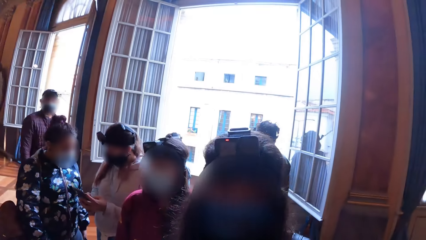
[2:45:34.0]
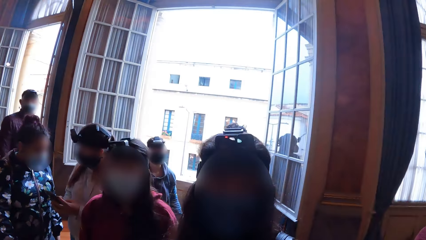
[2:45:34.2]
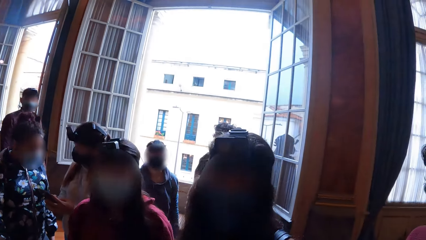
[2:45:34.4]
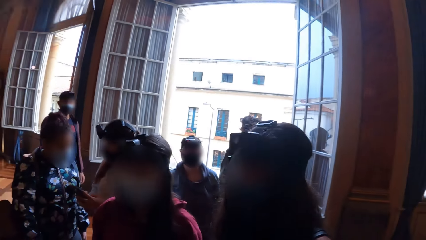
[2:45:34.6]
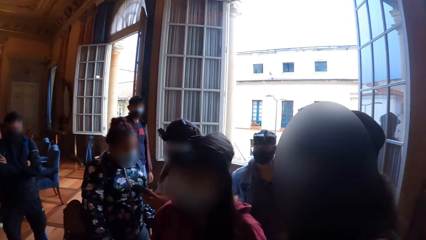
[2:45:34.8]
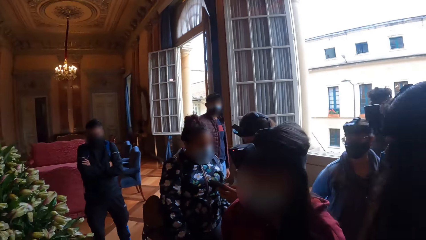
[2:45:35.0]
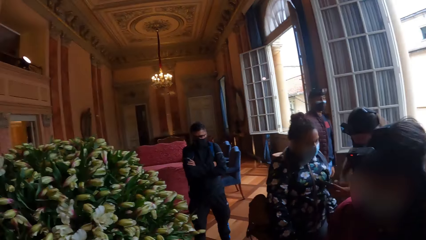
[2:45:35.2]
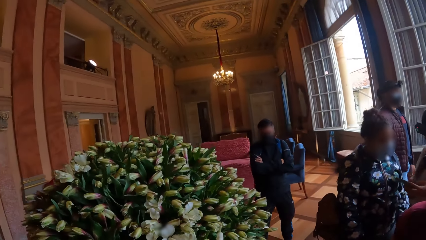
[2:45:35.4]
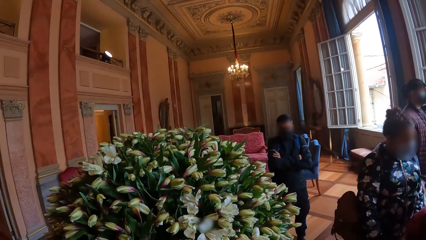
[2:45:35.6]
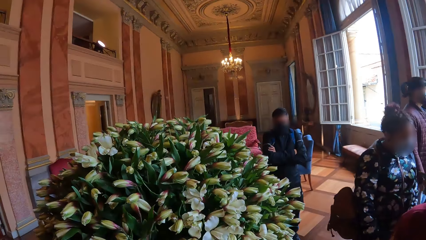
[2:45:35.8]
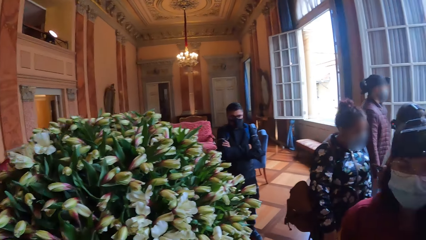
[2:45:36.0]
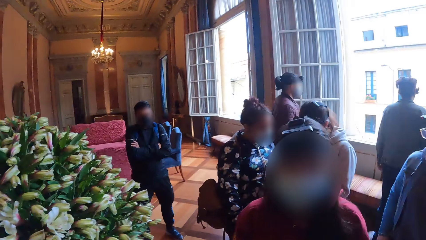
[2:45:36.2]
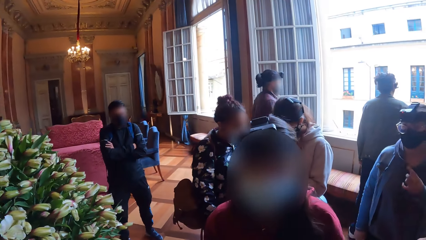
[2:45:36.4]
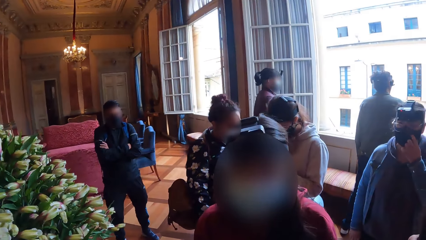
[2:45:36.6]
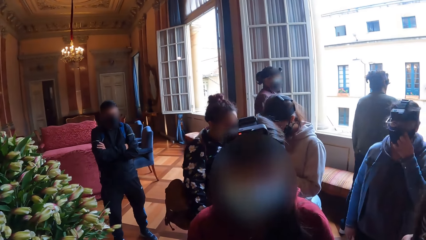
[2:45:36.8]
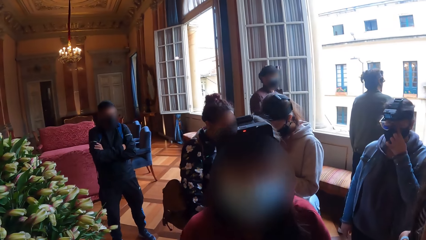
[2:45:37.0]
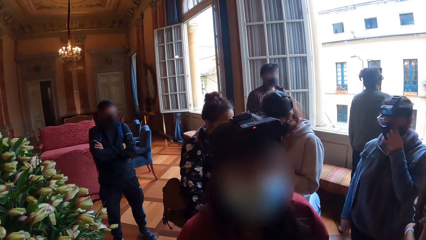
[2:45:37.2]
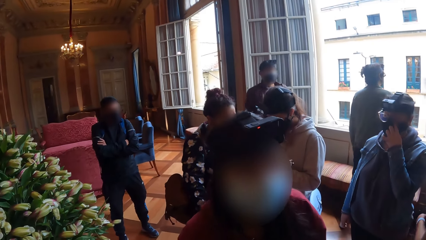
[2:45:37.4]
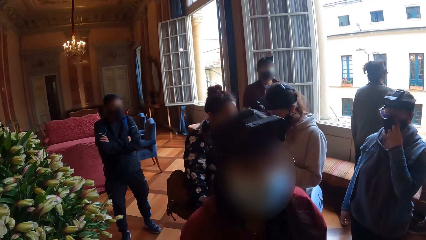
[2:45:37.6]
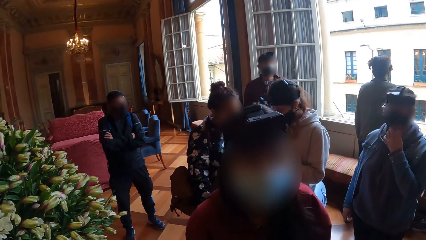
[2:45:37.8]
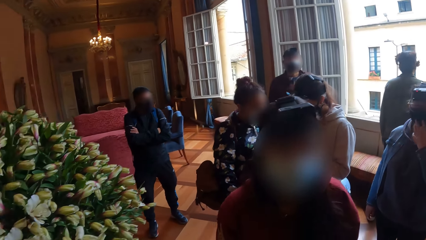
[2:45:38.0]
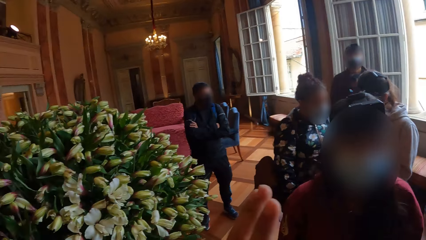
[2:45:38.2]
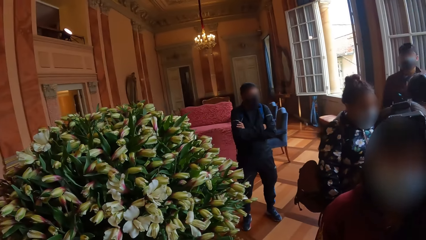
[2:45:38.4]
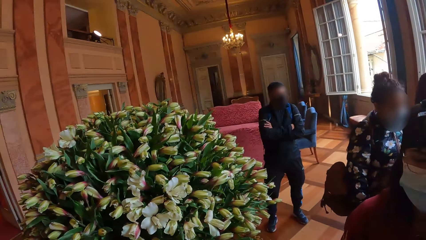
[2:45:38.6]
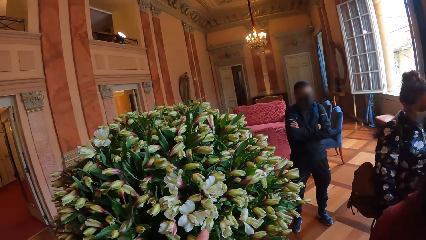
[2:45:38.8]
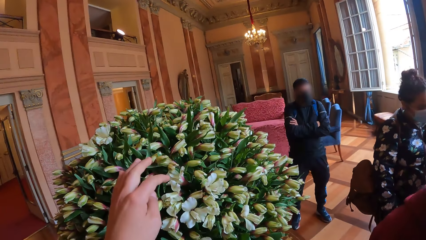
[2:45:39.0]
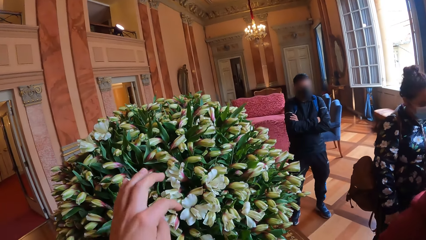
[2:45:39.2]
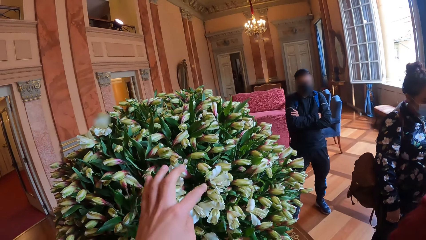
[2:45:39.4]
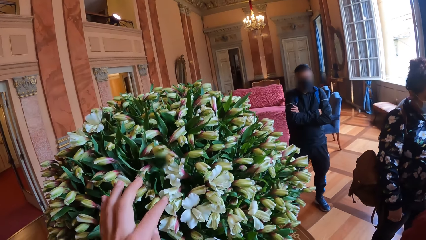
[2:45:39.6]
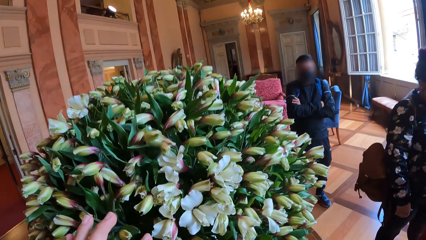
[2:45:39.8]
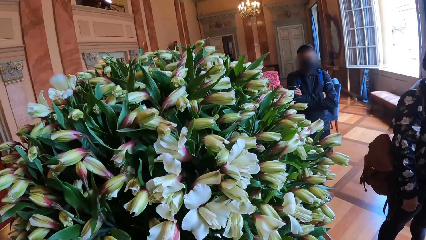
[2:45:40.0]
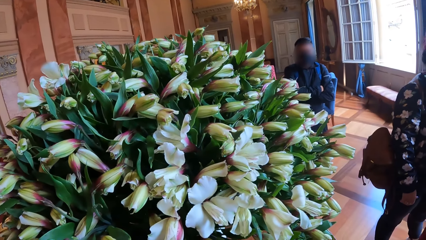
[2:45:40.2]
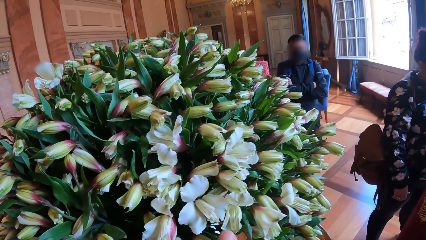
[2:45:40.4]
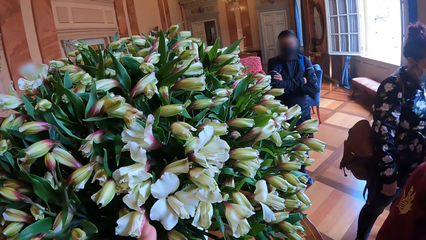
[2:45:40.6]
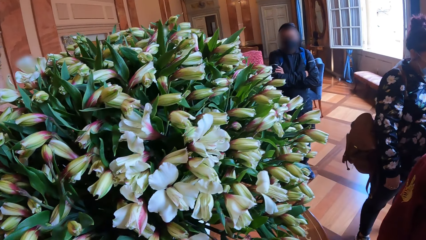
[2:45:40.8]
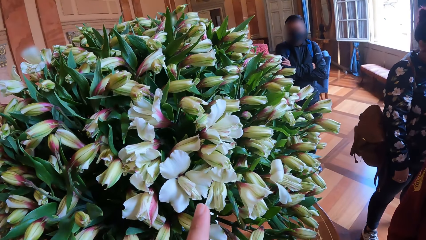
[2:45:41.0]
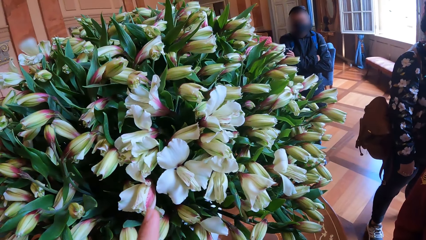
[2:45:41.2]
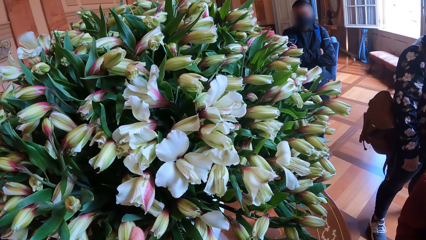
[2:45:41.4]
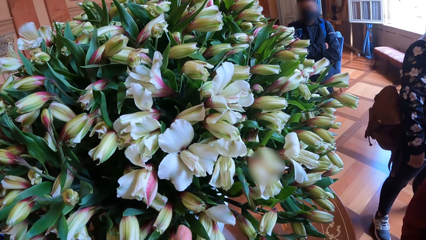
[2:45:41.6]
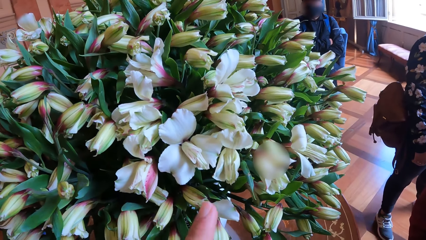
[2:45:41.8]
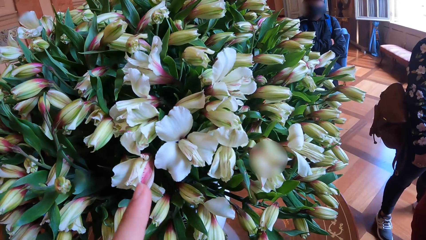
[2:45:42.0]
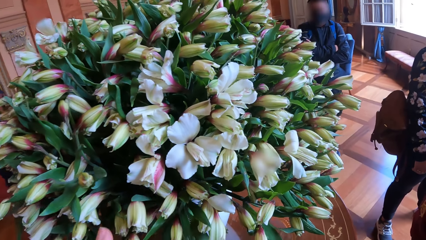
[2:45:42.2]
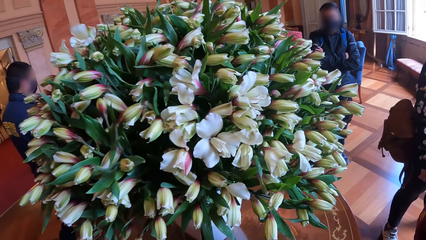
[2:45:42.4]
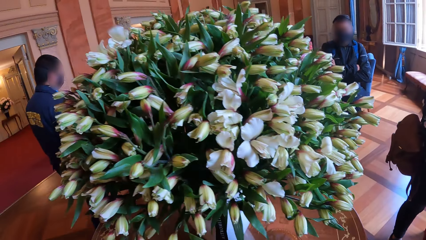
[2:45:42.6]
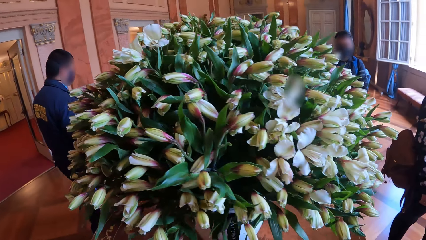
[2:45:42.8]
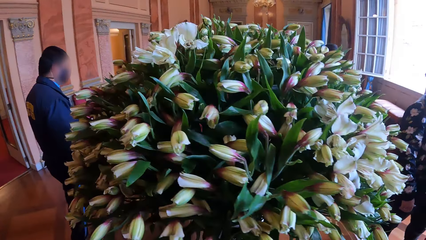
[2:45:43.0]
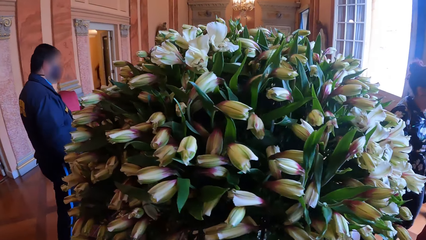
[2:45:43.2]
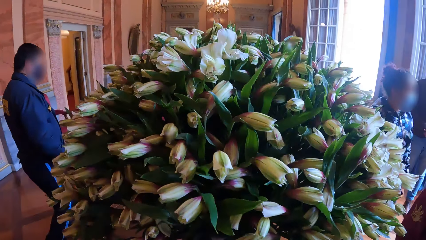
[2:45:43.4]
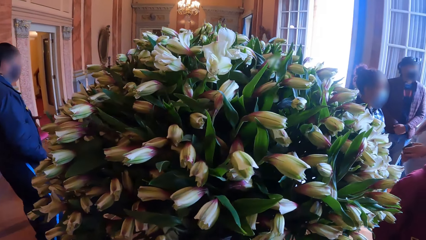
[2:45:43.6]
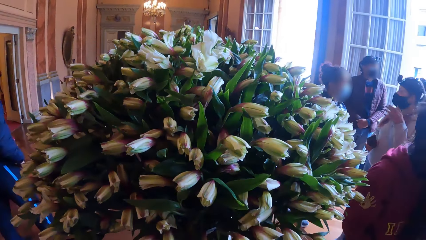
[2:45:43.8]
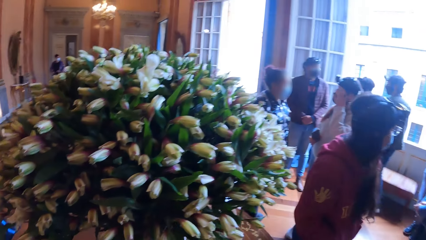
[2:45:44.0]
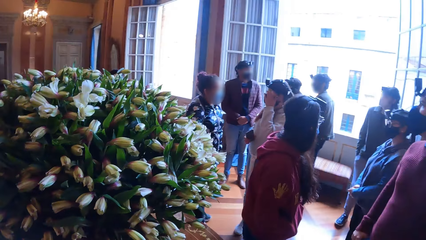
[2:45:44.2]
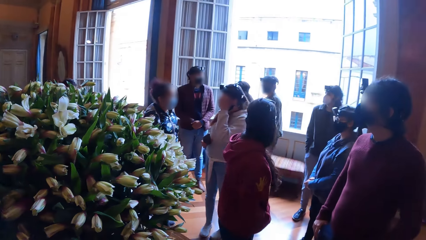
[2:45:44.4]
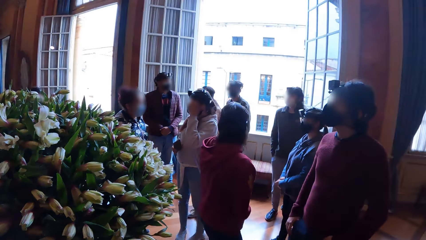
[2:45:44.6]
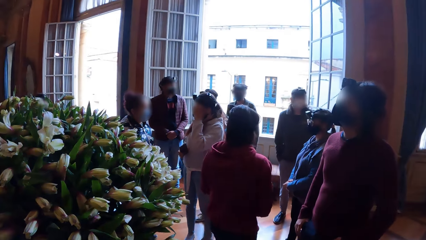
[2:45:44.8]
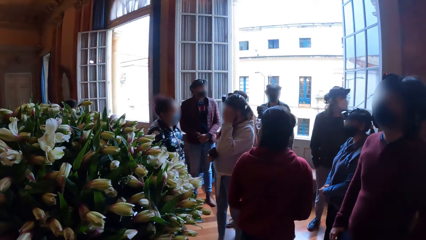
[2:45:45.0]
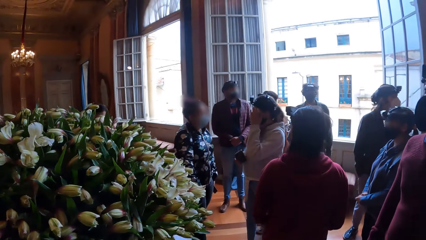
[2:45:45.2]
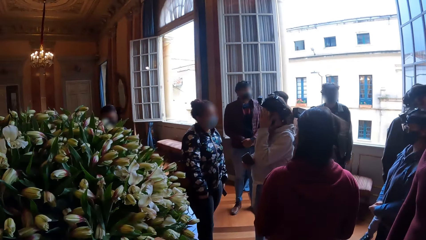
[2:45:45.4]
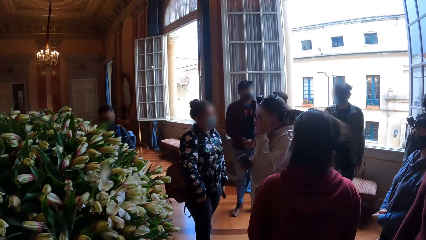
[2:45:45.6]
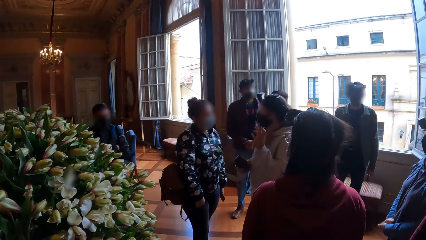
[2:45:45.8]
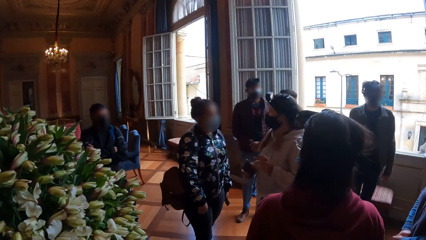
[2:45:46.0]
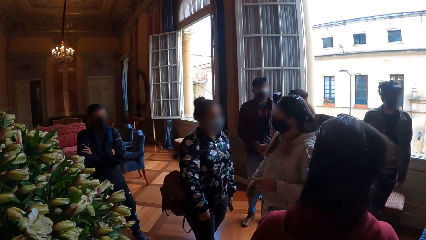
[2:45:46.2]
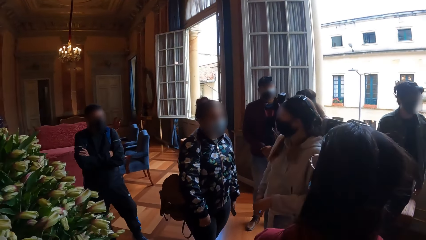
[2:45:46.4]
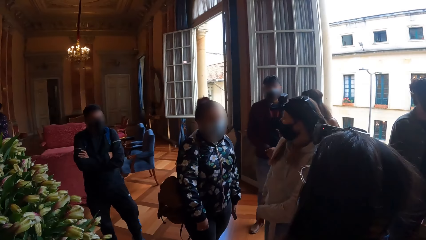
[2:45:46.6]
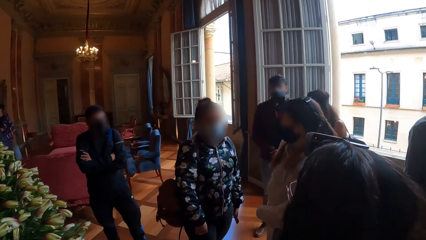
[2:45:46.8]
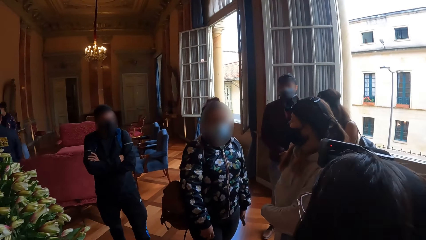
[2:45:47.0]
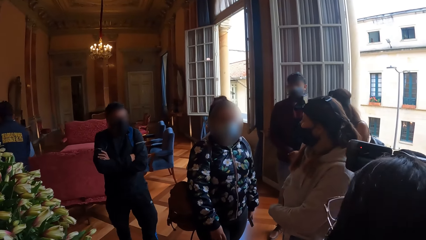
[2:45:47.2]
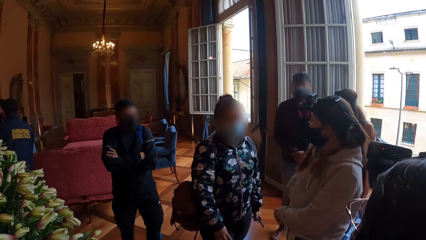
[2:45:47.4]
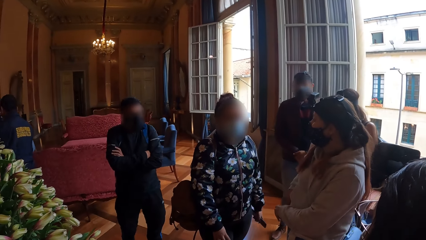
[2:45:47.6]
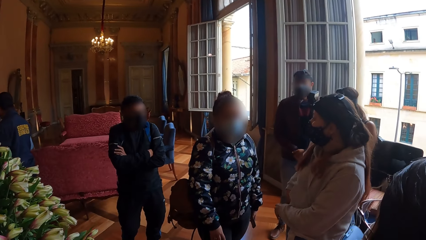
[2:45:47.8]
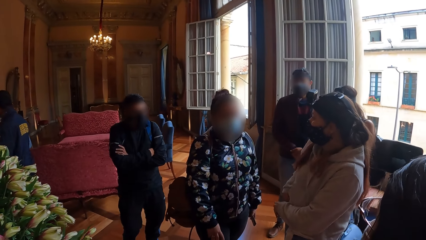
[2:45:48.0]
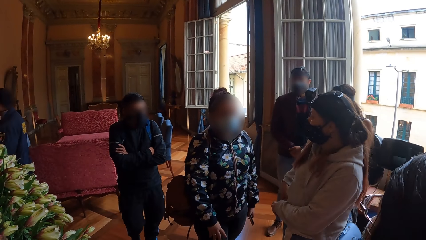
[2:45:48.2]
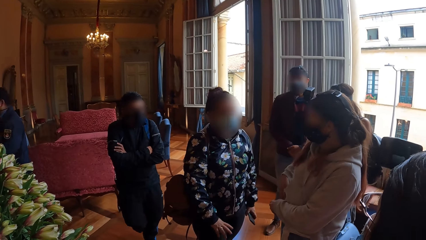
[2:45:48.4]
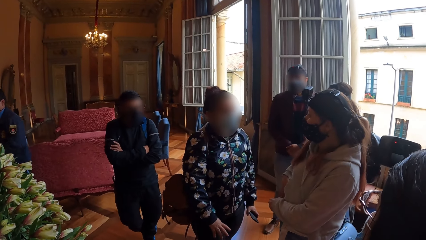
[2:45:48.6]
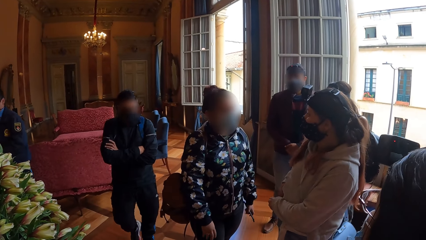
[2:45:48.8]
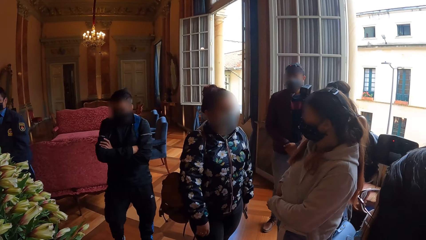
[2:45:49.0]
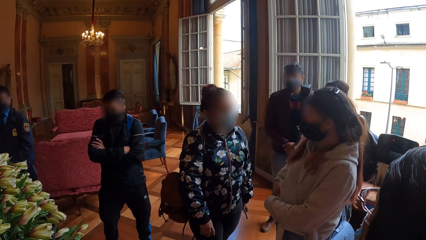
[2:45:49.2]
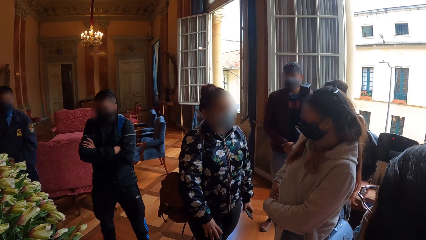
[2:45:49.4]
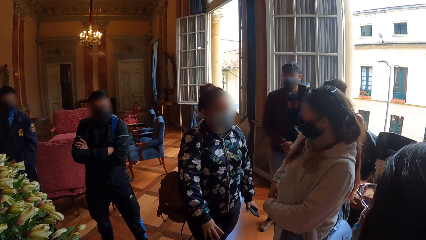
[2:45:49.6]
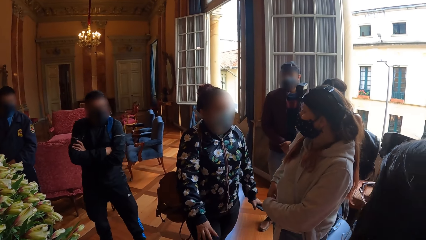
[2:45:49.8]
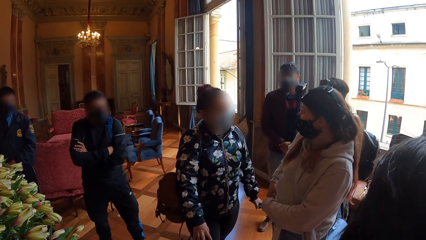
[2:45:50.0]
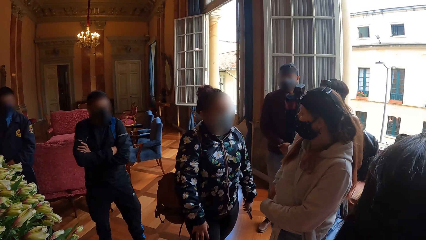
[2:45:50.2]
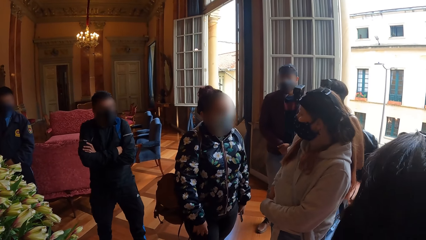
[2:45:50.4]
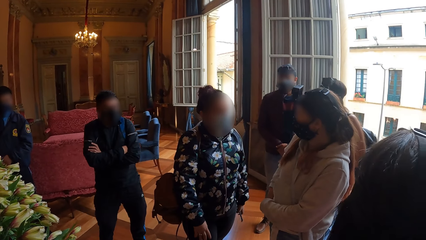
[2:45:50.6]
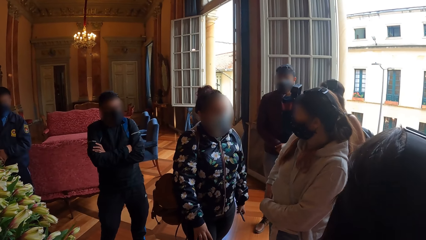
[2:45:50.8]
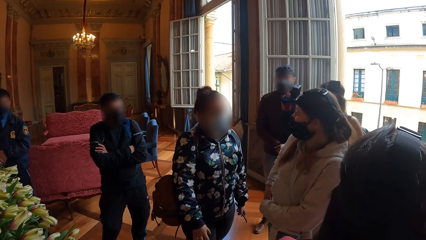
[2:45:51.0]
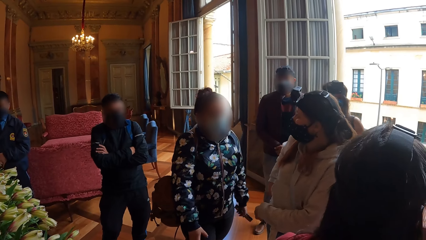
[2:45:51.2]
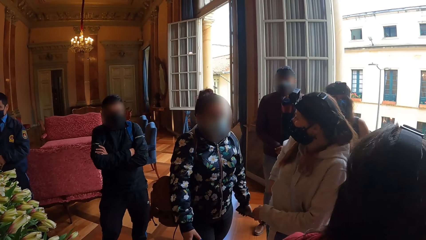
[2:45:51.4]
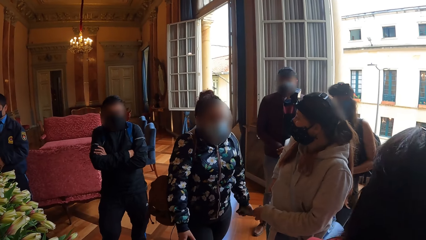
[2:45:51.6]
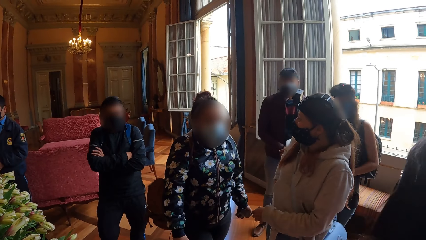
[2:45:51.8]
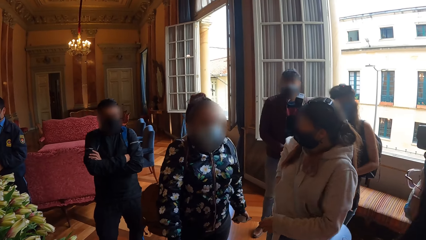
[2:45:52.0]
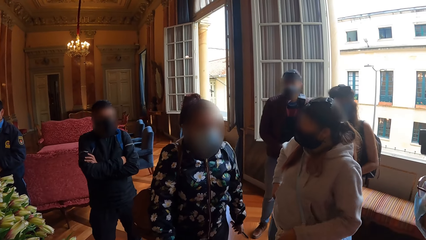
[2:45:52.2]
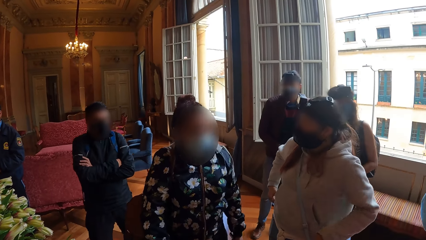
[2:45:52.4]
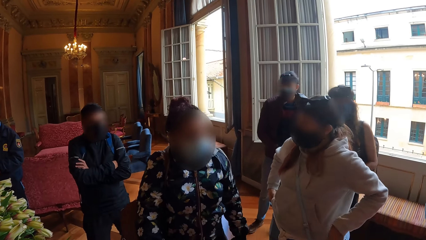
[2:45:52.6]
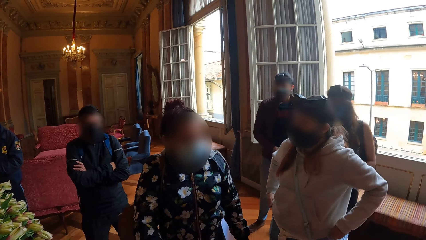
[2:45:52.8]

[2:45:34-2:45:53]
A woman interacts with the camera wearer. The camera wearer interacts with another woman. A third woman touches her face with her left hand and interacts with a fourth woman. The third woman touches her clothes.
